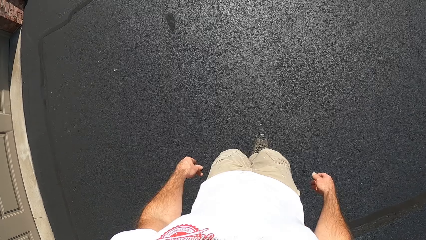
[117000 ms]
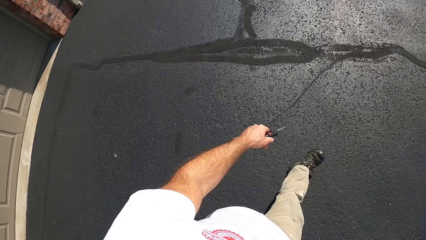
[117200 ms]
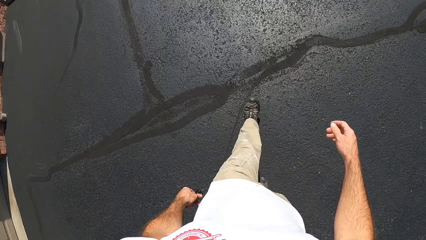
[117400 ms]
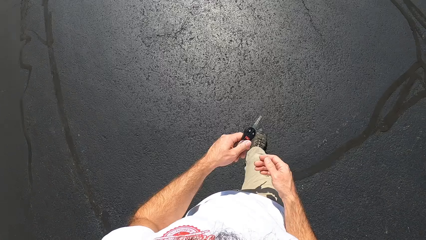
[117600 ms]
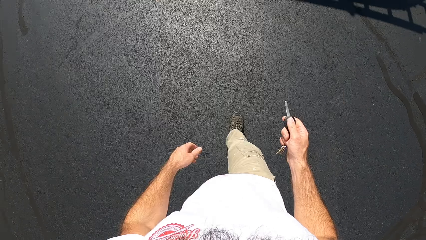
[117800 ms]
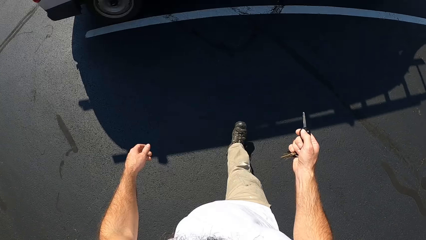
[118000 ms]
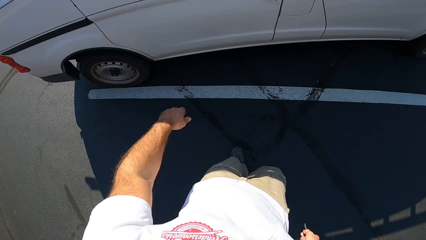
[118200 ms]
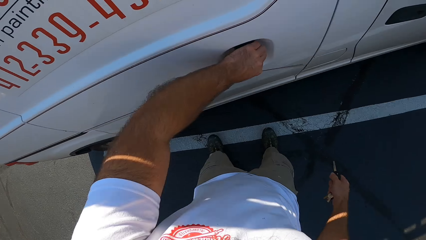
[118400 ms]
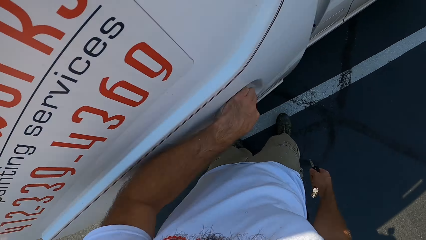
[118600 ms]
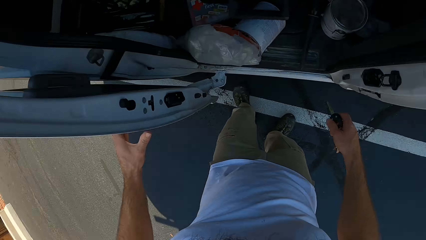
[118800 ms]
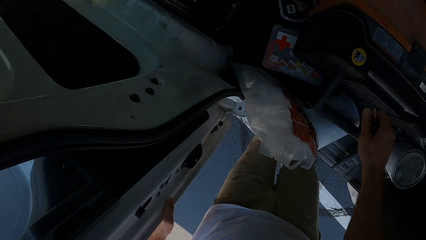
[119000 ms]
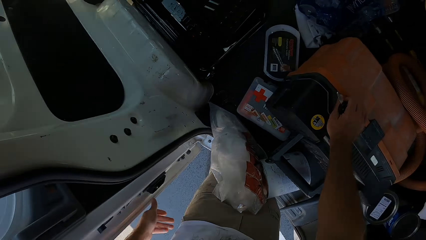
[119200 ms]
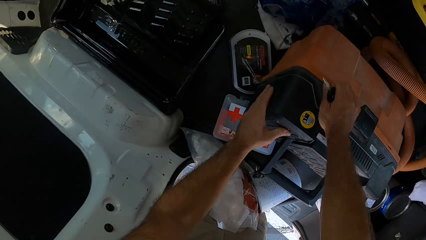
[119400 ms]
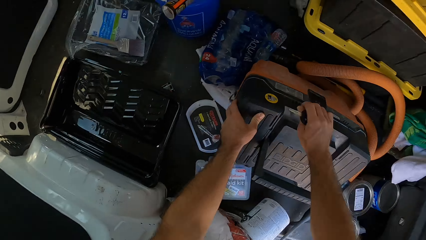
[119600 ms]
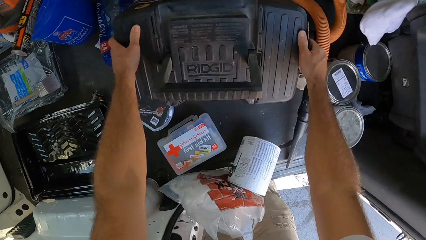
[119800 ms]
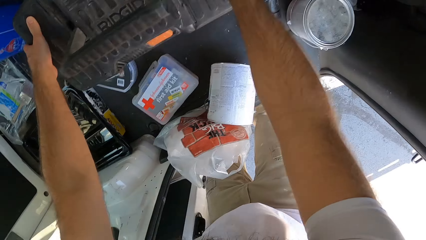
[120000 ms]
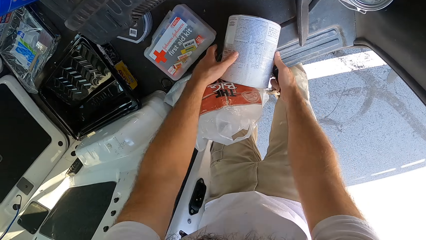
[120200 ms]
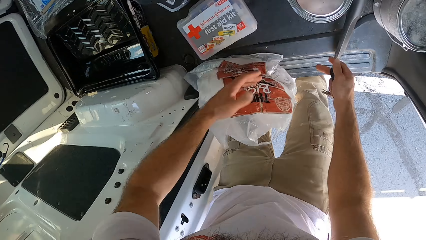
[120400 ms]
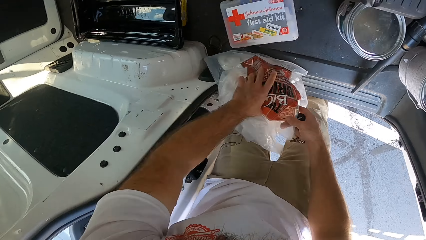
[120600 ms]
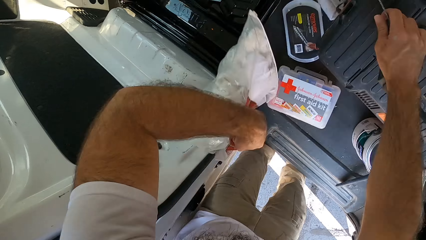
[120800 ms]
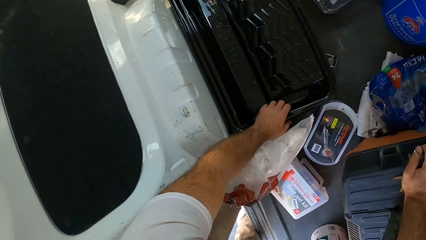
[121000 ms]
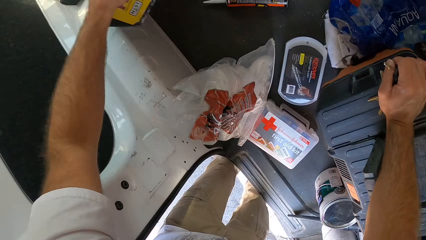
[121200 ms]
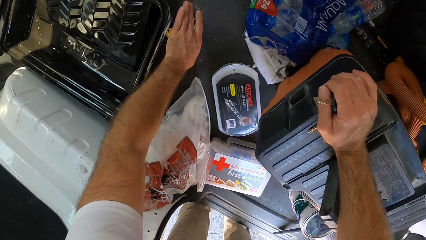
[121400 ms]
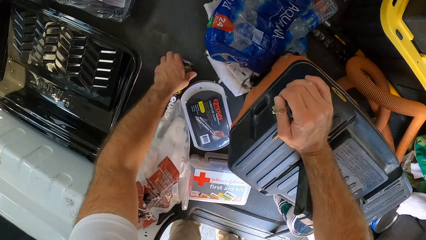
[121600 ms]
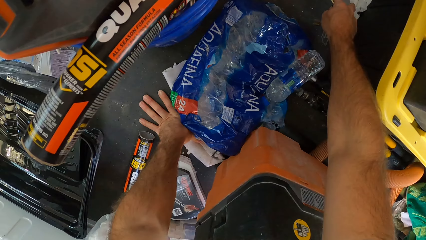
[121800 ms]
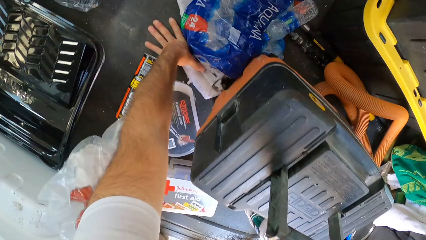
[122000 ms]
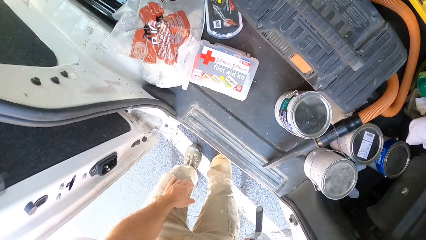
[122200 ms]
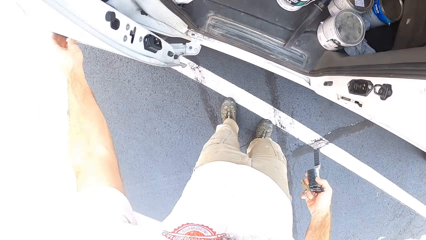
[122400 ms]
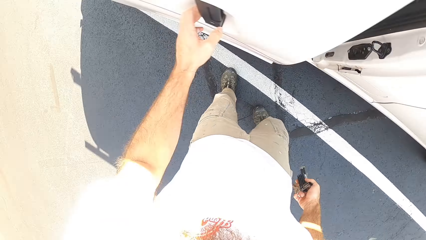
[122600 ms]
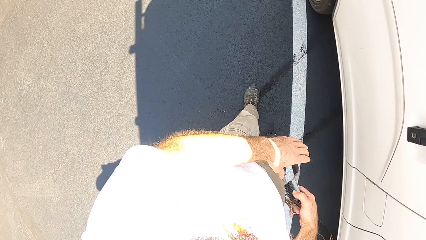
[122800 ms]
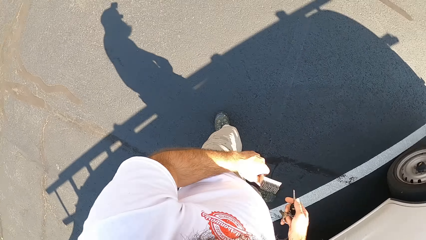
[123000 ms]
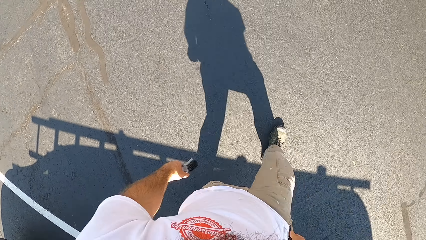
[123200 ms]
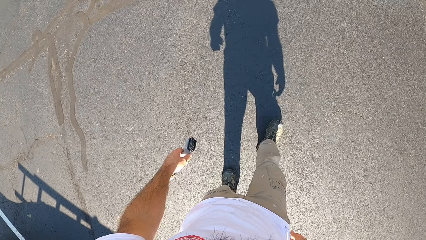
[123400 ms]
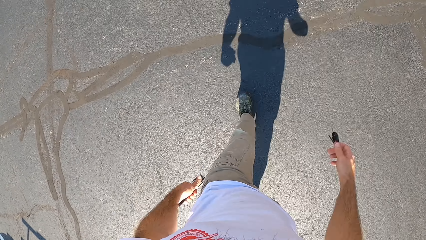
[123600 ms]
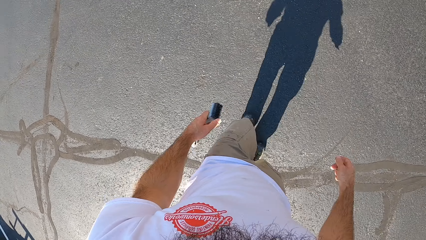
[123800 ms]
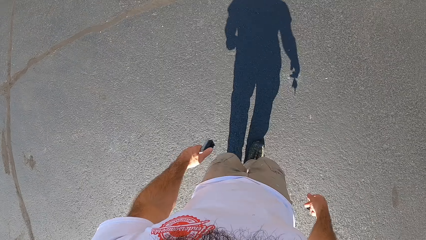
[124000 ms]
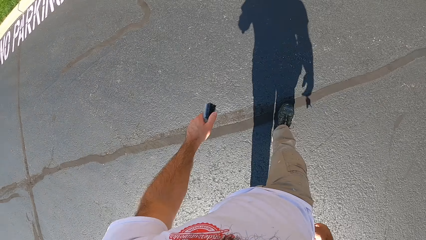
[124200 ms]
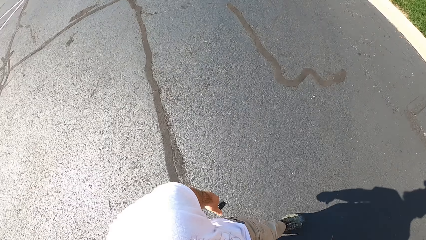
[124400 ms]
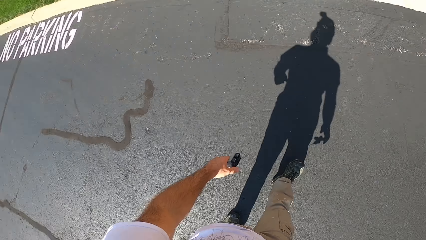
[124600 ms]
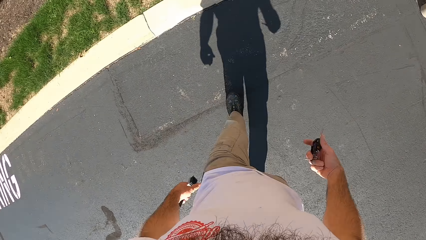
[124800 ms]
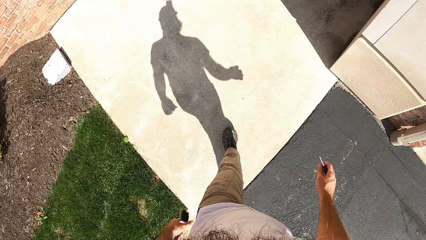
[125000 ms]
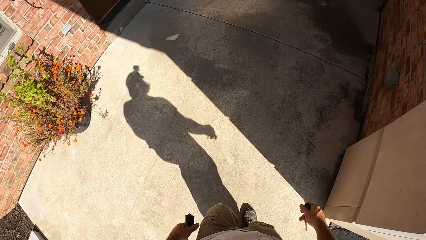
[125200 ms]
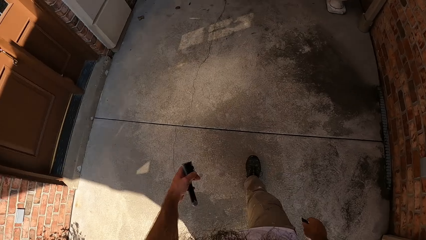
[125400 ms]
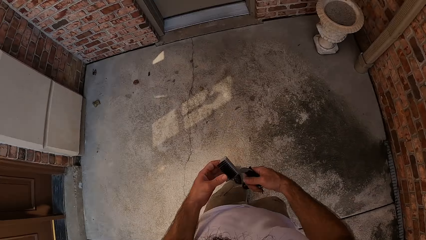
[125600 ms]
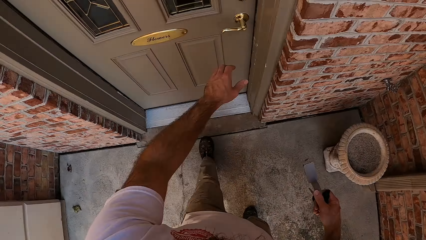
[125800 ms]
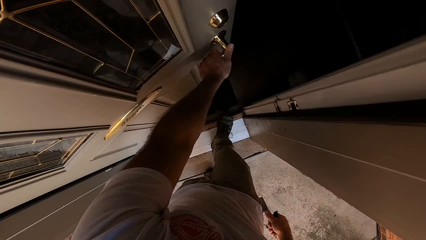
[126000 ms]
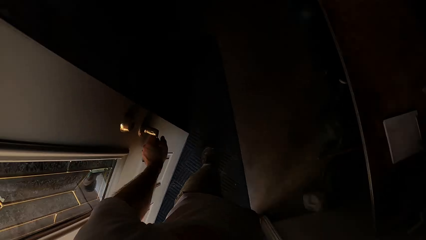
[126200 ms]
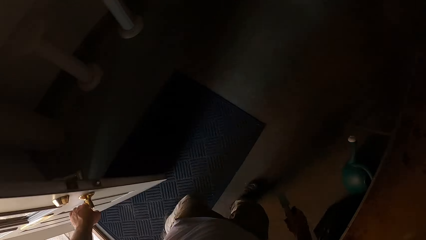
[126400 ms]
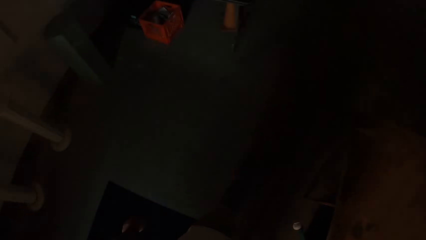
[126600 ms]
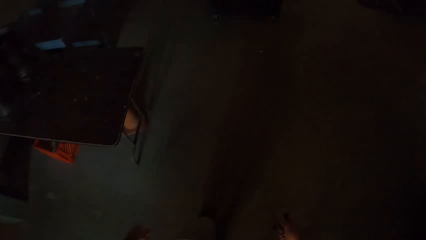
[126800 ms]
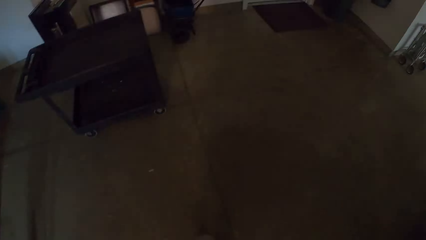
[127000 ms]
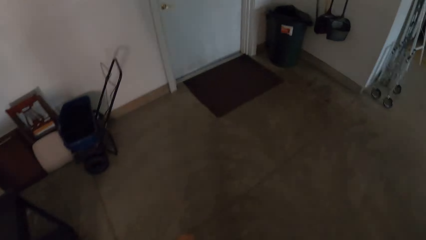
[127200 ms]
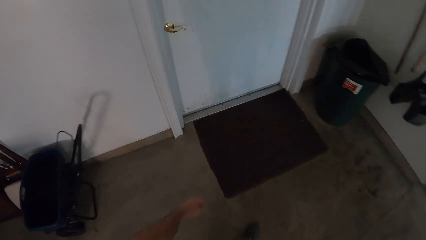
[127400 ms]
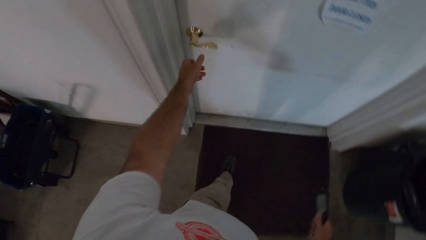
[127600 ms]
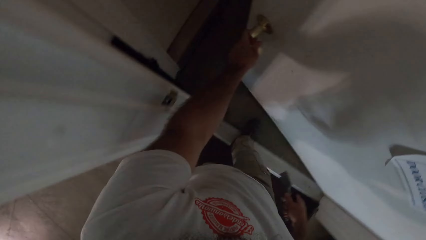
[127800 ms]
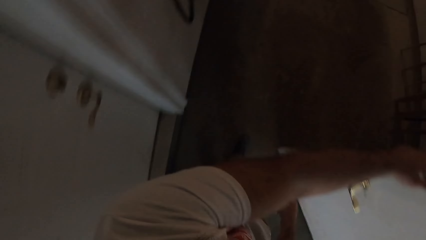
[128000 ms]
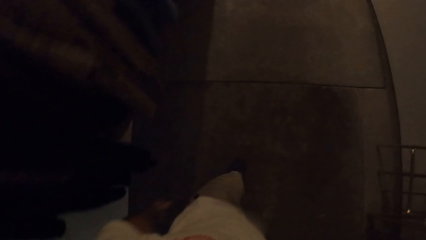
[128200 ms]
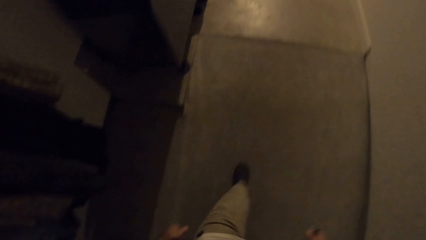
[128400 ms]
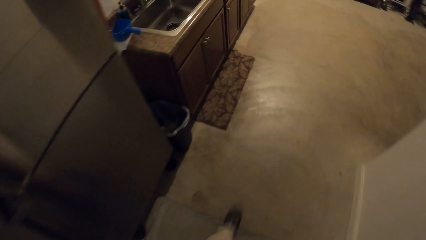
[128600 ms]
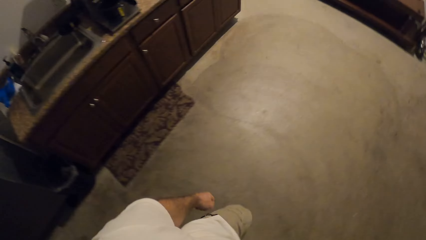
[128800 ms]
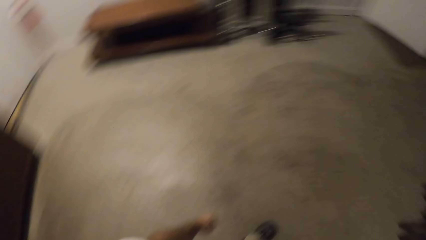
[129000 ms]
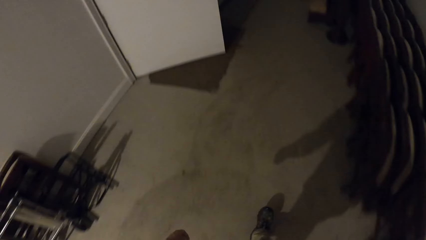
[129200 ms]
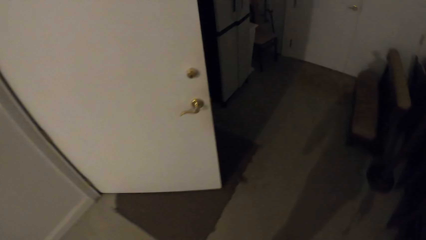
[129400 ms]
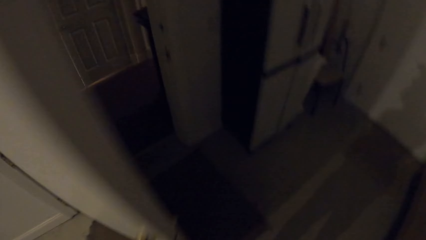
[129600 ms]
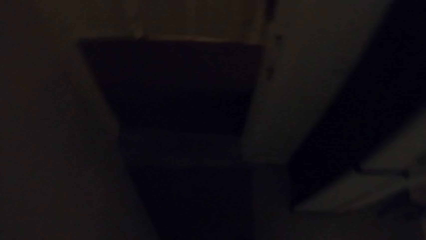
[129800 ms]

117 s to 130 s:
The camera wearer opens a car or truck door with his left hand. He moves a tool box. He searches something in the car. He moves a tin. He lifts a paper bag, and puts the paper back down. He moves the toolbox. He moves a container. He closes the truck door. He walks on the sidewalk. He holds a brush with both hands. He opens a door with his left hand. He walks on the floor along a corridor. He opens the door with his left hand. He walks on the floor along the corridor.

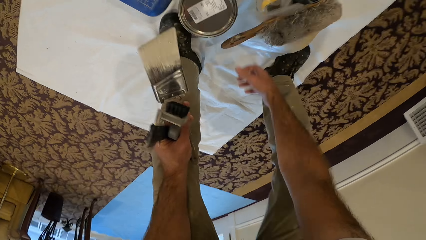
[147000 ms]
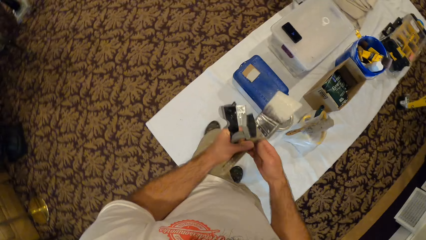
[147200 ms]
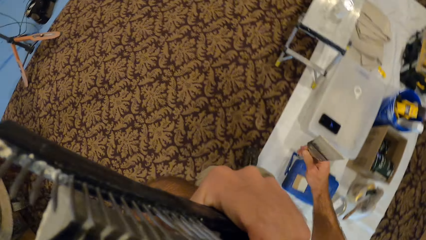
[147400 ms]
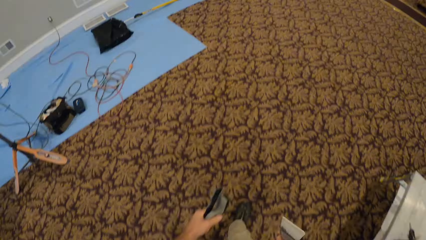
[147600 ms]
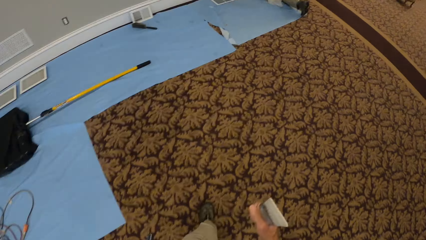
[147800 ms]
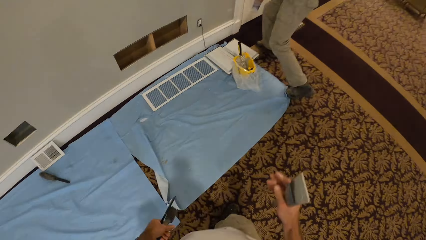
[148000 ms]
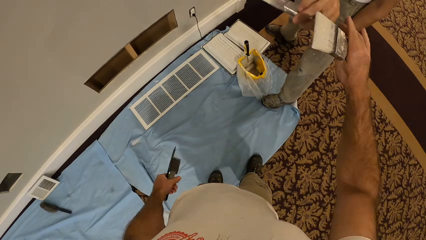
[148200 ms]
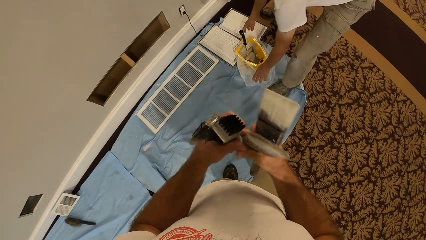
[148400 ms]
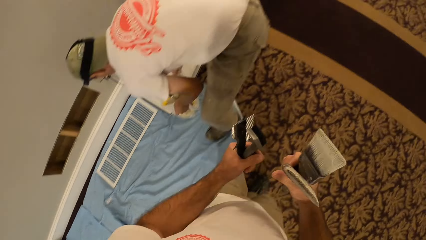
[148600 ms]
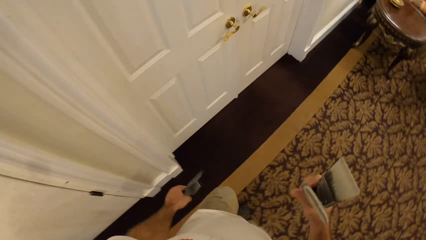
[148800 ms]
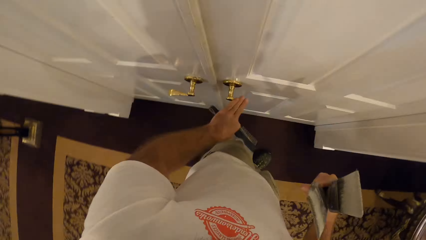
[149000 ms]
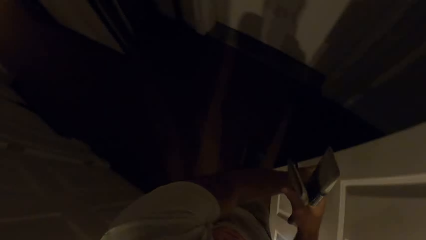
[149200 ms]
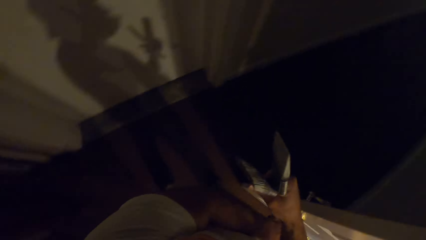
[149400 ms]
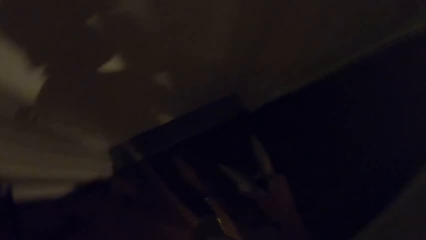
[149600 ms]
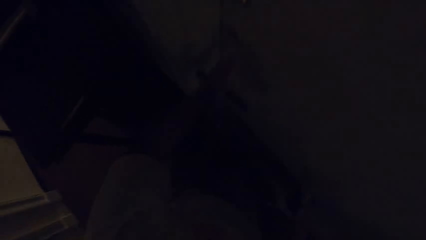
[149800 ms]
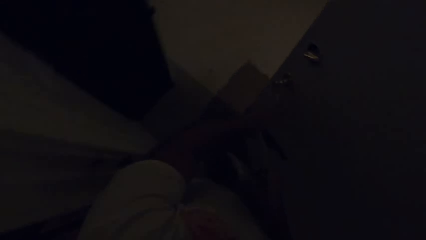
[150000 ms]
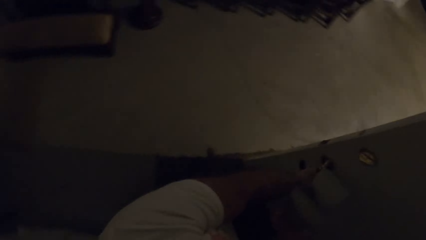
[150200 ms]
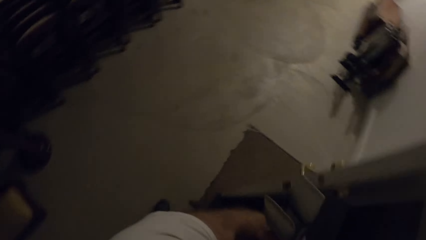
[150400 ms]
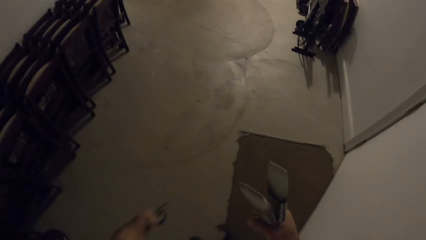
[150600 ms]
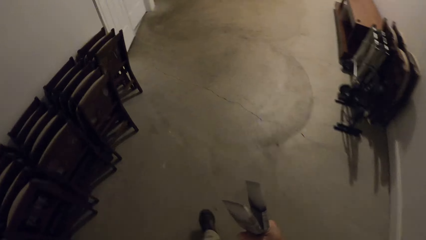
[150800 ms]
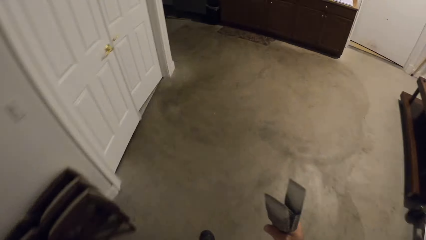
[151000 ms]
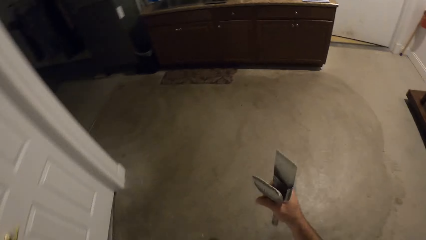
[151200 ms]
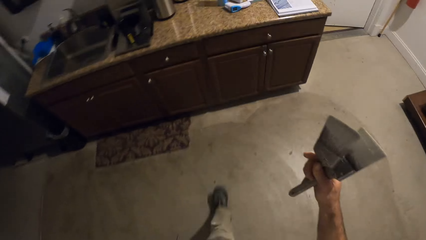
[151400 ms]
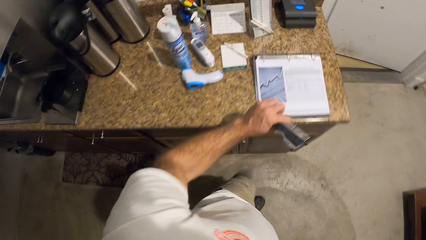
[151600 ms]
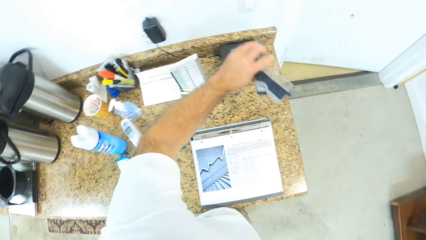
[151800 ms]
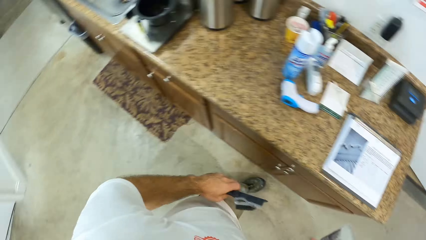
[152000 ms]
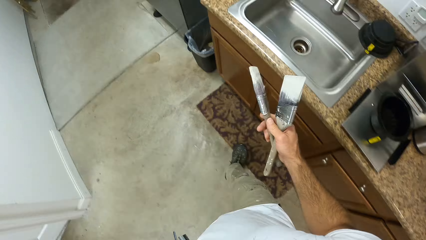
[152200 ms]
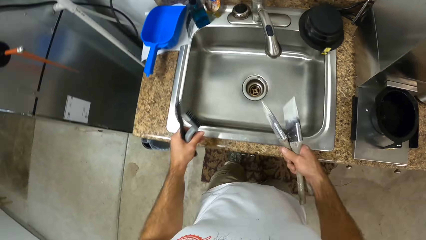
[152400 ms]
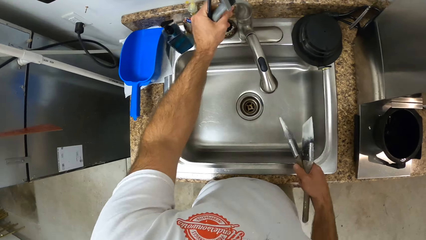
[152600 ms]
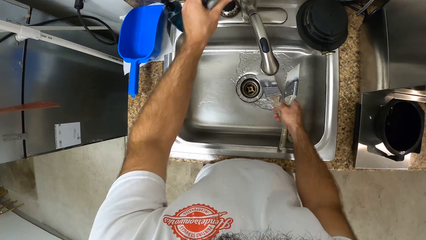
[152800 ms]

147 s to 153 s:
The camera wearer puts a brush on the paint can. He walks on the floor. A man stands on the floor. The camera wearer picks up the brush from the man. He walks on the floor. He opens the door with his left hand. He walks on the floor. He opens the door. He walks. He switches on the lights. He walks on the floor. He opens a tap.
